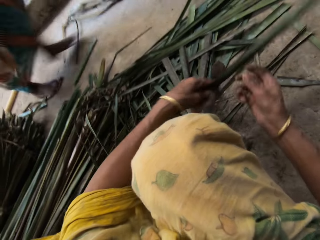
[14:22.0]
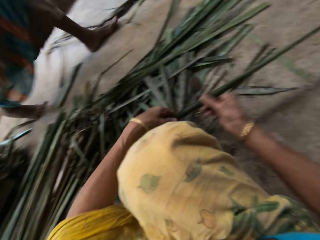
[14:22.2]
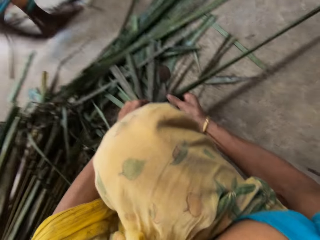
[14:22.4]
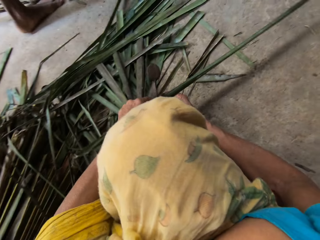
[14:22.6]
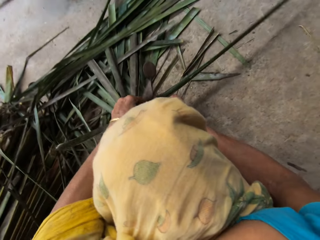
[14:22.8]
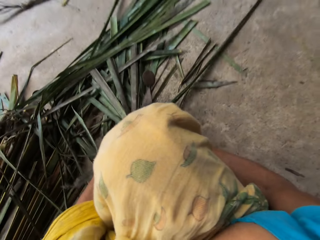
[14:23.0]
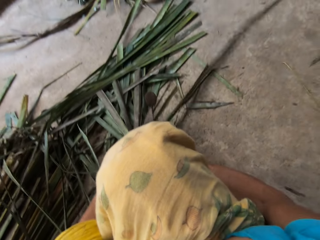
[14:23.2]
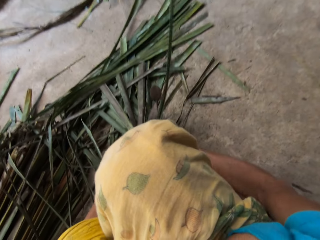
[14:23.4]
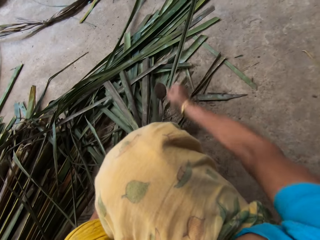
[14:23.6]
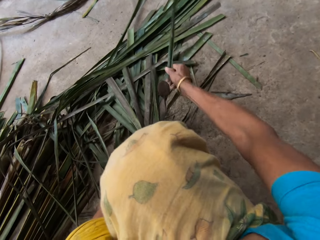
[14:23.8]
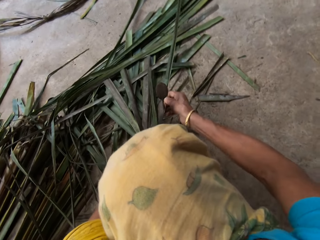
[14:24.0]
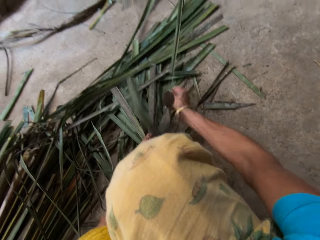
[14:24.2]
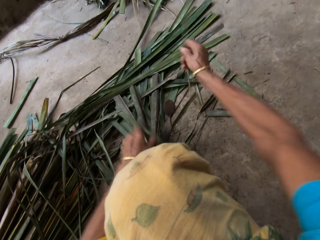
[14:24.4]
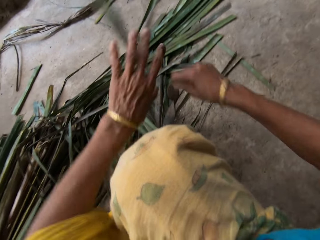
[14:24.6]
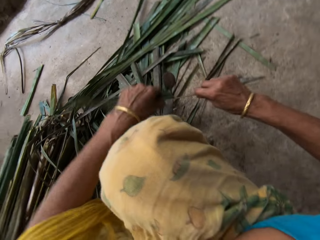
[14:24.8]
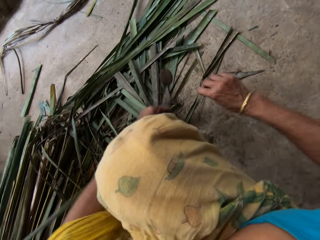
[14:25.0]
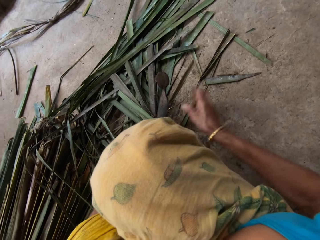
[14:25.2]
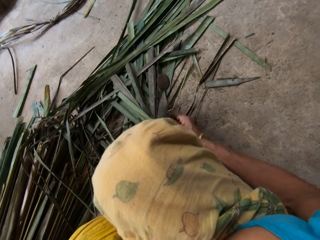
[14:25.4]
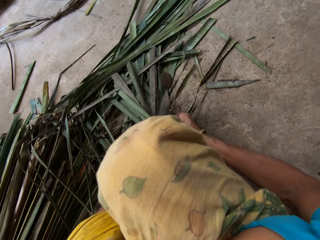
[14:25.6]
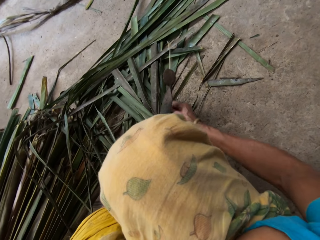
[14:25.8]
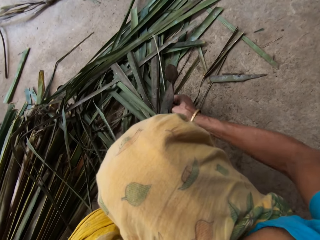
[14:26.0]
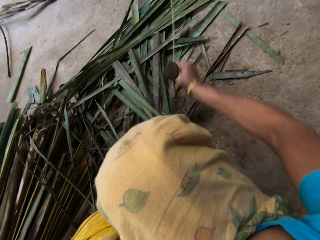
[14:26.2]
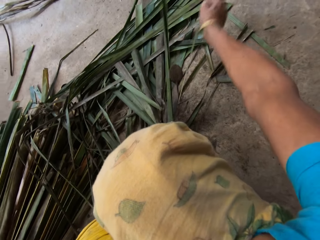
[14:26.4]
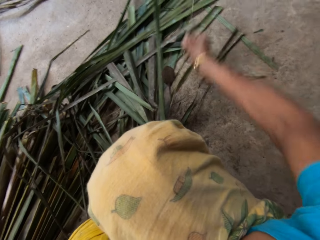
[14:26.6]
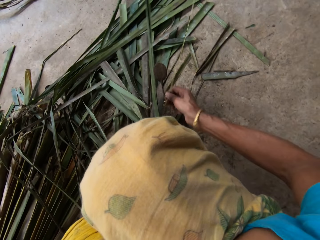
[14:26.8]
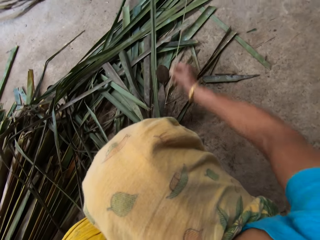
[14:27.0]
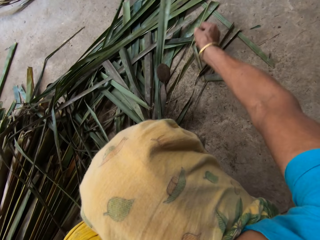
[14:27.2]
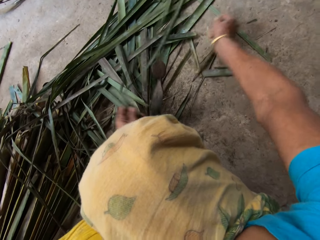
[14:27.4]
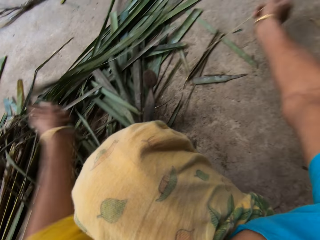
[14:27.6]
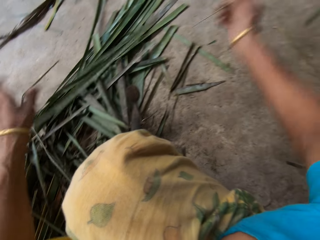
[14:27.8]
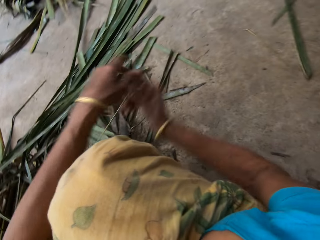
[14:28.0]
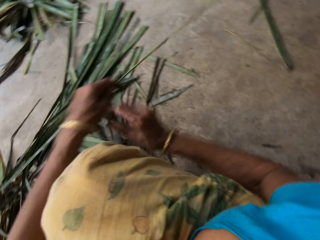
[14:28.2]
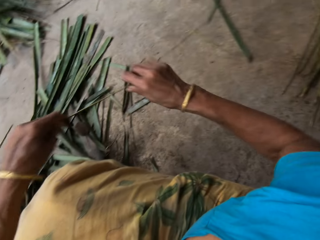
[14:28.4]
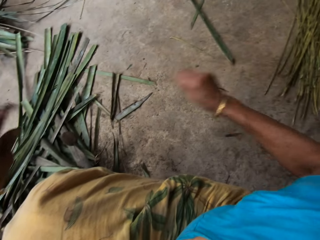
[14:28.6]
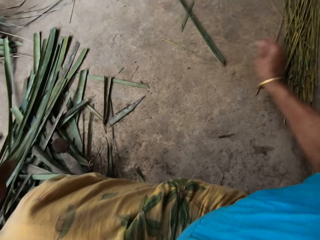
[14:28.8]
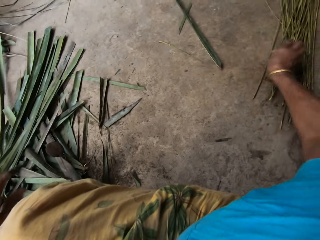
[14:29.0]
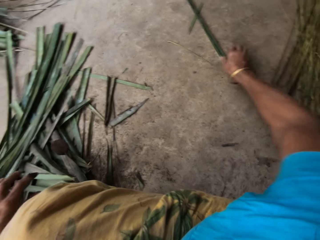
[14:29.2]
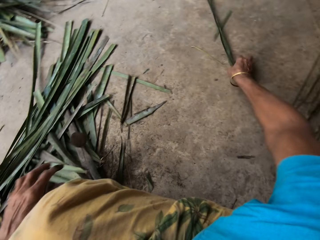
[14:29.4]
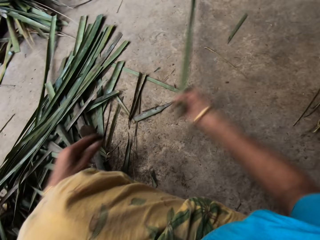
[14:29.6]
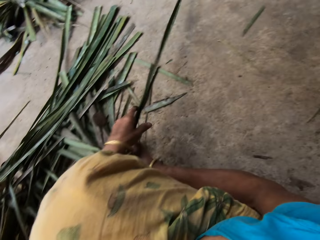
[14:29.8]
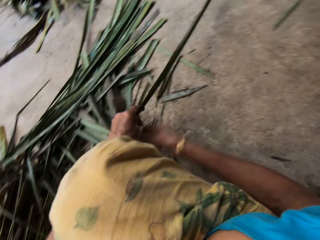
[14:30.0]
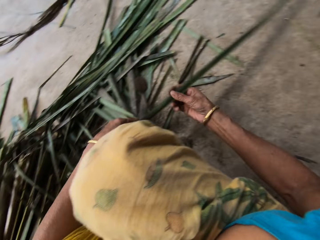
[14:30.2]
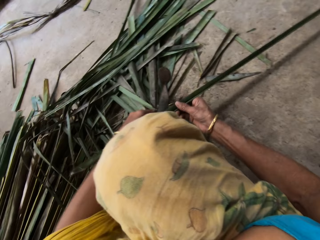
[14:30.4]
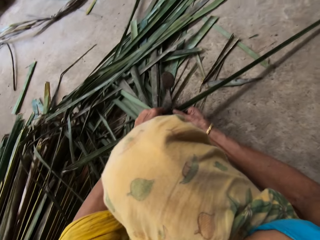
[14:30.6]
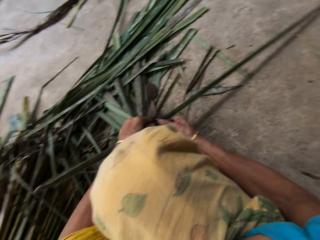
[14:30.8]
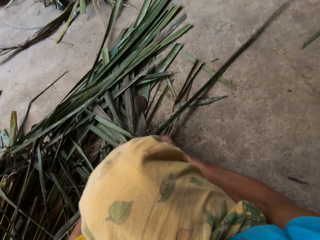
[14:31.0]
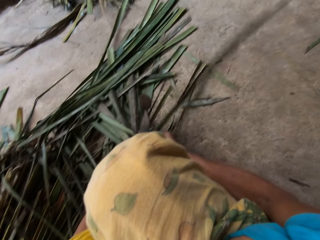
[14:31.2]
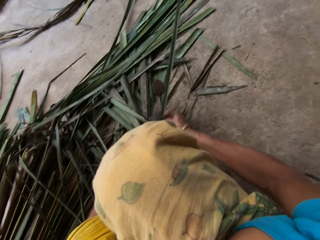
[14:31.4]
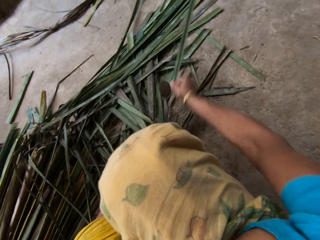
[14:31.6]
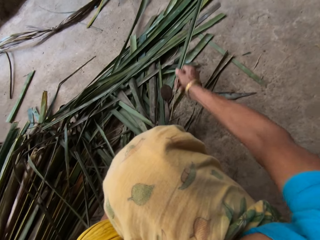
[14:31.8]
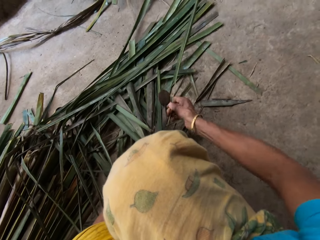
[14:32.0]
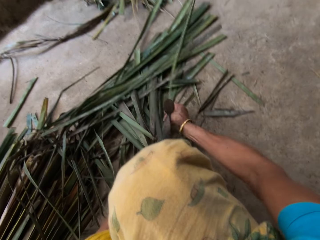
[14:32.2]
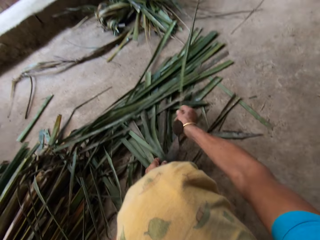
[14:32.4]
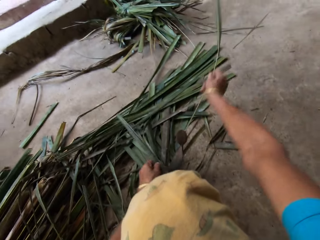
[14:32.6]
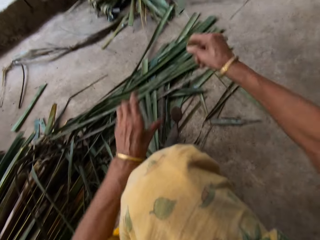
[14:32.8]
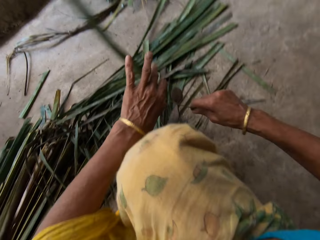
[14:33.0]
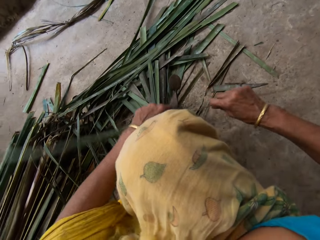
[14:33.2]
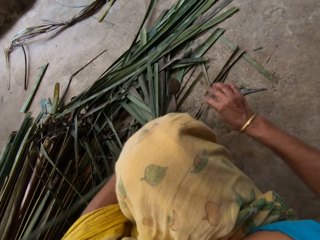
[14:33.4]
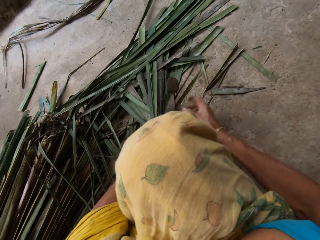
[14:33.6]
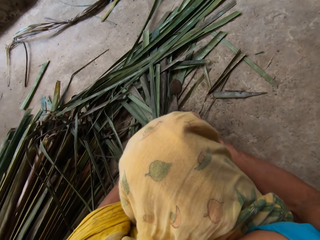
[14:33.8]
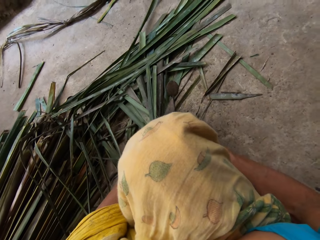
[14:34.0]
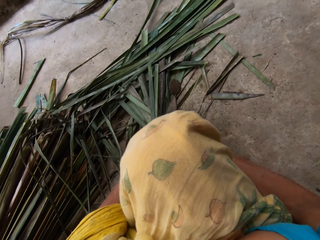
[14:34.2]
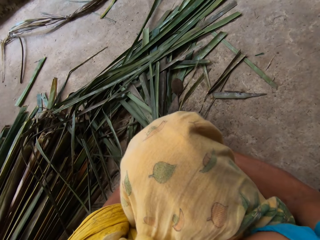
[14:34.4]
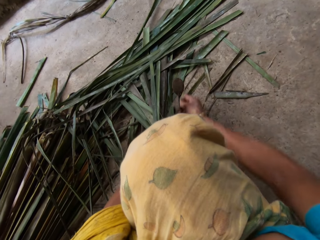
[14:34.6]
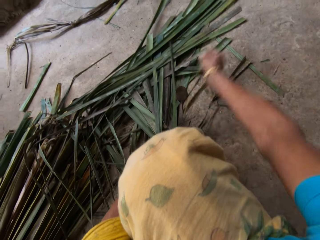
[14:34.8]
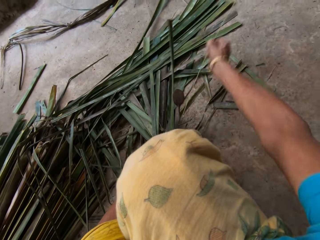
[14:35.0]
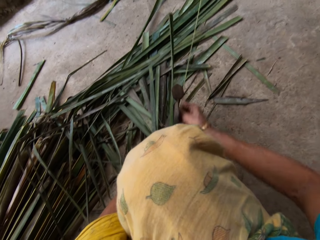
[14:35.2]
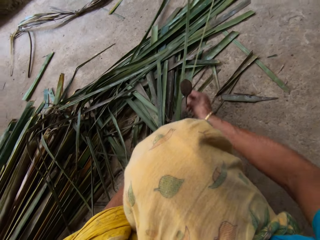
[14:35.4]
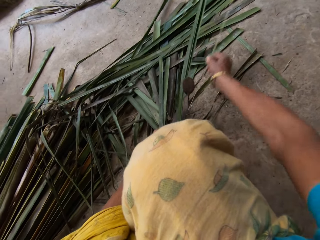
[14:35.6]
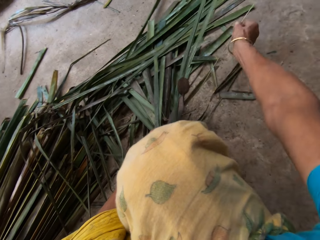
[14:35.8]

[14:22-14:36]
The camera wearer holds with both hands. They move the Napier grass or papyrus reed. They cut the Napier grass on something. They tear the papyrus reed with a cutting object. They lift the Napier grass and cut the Napier grass on something. They lift the Napier grass and transfer the Napier grass to the right hand. They drop the papyrus on the floor. They pick the papyrus reed from the floor. They pull the Napier grass. They hold with both hands. They cut the Napier grass on something. They tear the papyrus reed with a cutting object. They lift the Napier grass and cut the Napier grass on something.

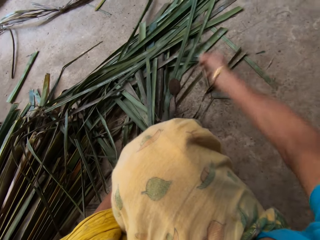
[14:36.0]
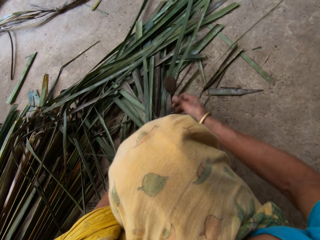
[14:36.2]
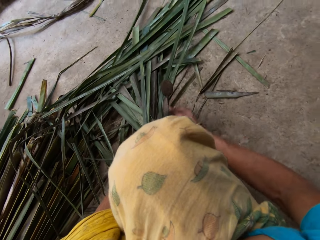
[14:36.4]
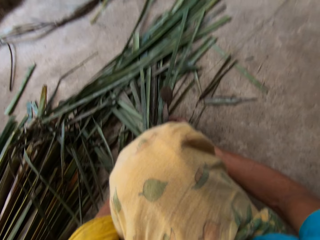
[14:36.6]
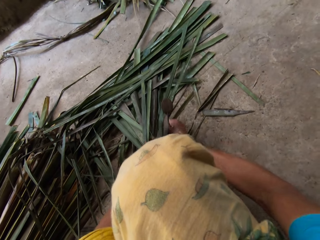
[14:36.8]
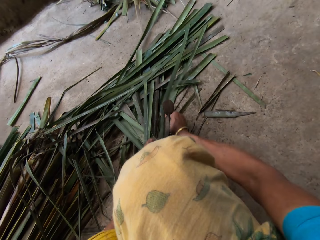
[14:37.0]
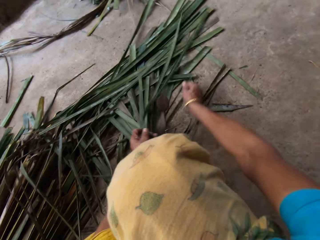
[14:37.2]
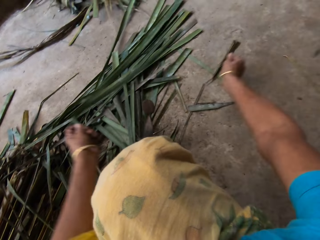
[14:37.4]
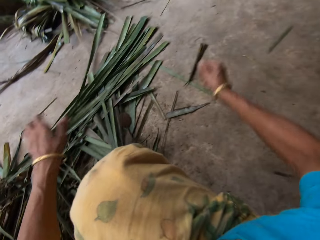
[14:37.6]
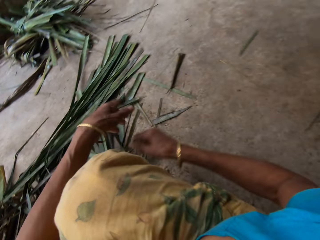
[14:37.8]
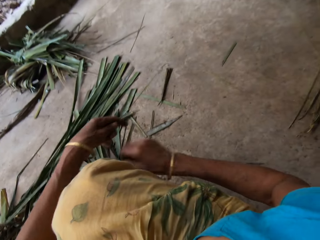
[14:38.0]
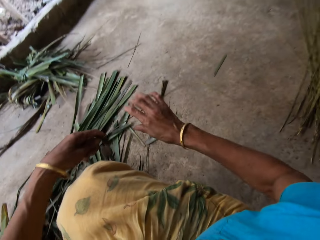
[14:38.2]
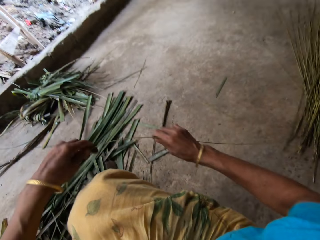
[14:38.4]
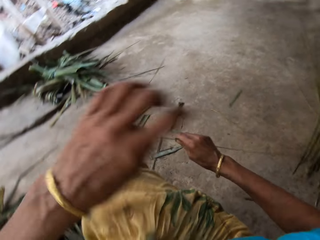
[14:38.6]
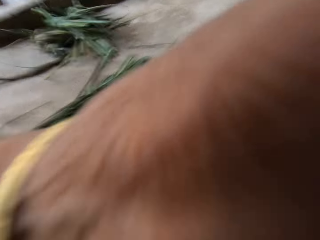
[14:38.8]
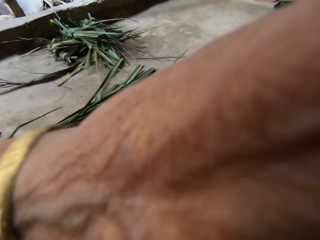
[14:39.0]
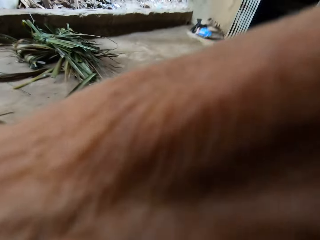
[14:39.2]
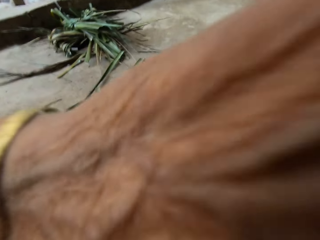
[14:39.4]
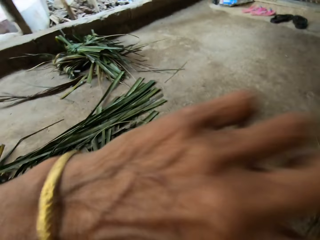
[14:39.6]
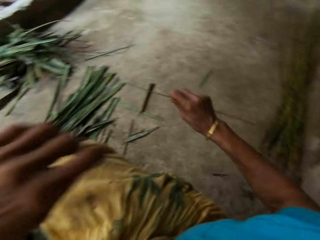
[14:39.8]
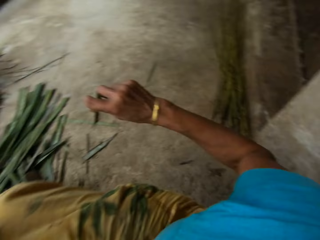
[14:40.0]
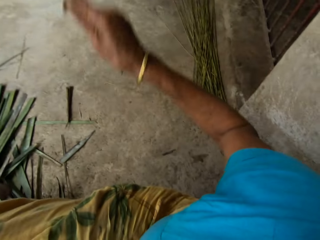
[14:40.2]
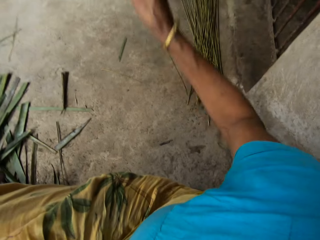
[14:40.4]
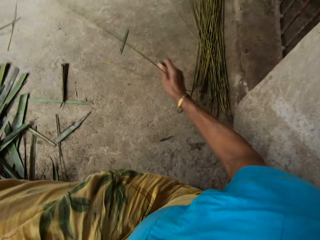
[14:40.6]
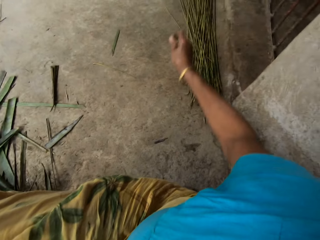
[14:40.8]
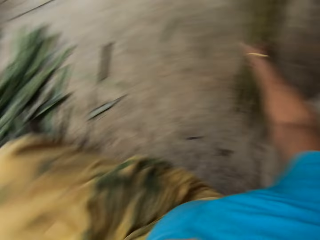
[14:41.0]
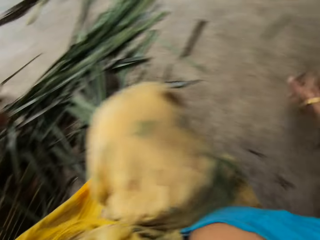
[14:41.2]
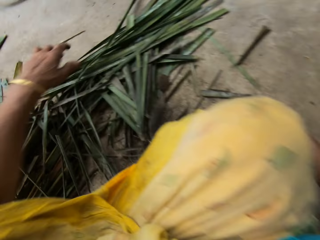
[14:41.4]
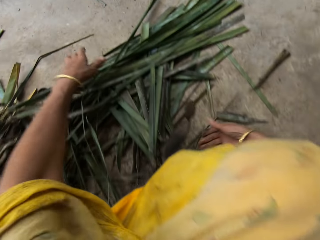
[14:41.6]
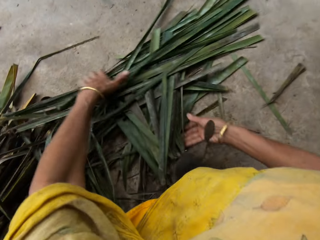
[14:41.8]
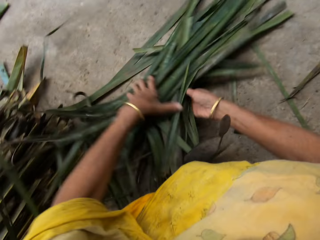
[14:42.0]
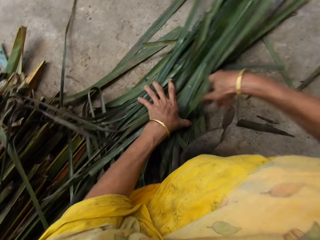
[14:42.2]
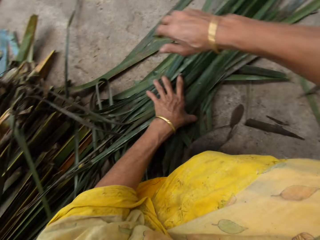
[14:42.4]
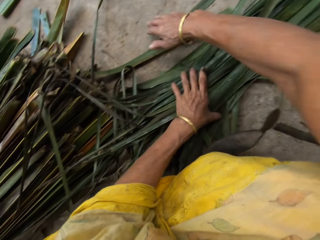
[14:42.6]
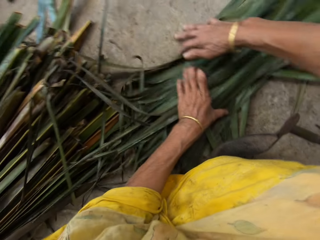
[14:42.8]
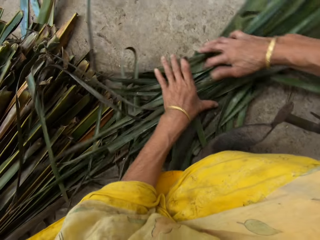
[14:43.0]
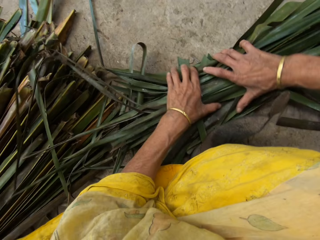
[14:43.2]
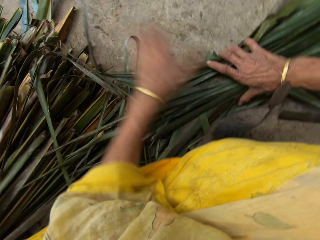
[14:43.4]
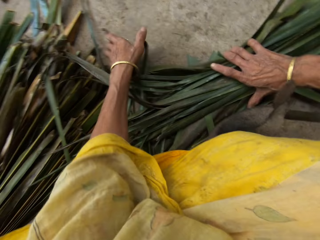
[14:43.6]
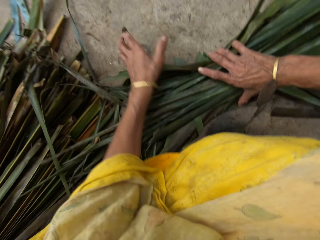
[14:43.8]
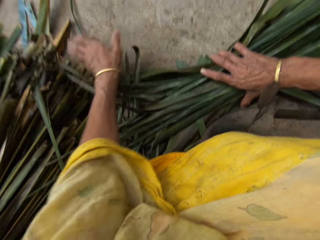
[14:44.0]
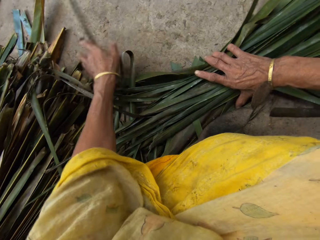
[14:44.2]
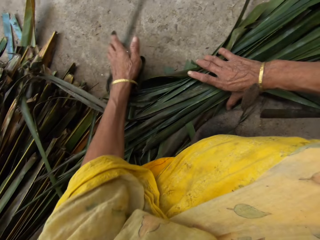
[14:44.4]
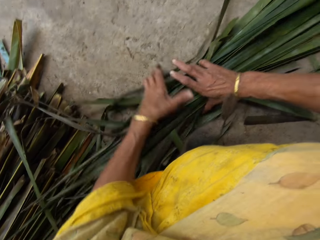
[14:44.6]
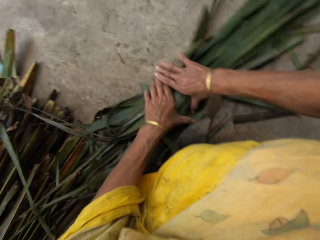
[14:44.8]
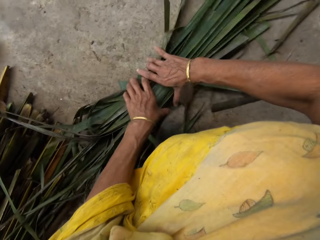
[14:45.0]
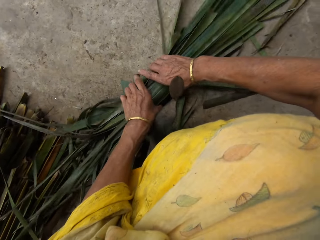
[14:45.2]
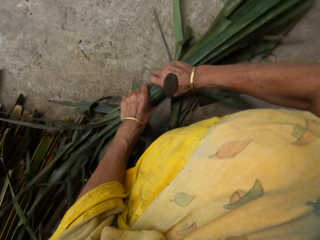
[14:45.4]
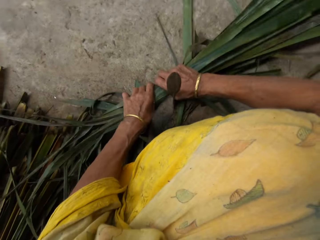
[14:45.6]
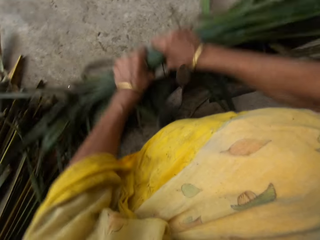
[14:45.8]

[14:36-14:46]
The camera wearer moves both hands. They lift the Napier grass or papyrus reed. They lift the left hand and move the left hand. They lift the Napier grass. They drop the papyrus reed on the floor. They place the Napier grass down. They move both hands. They push the Napier grass. They gather the papyrus reed with both hands.
